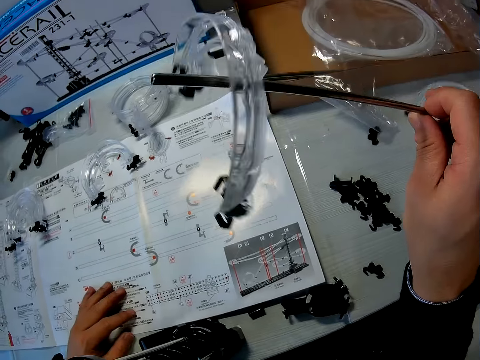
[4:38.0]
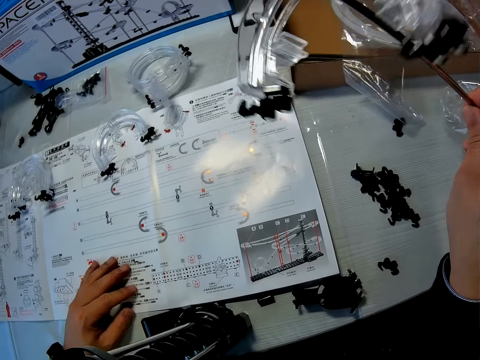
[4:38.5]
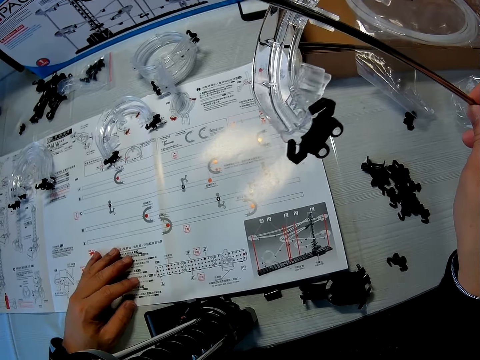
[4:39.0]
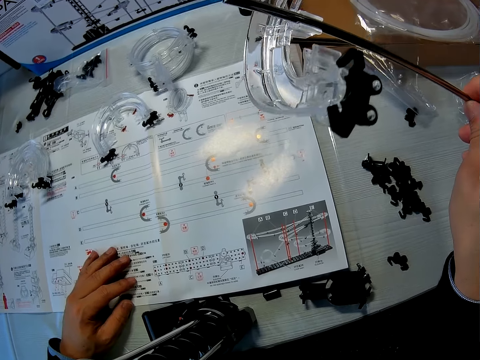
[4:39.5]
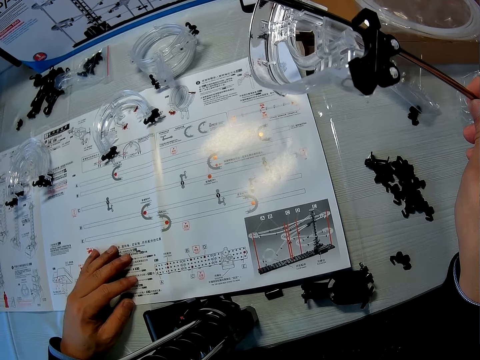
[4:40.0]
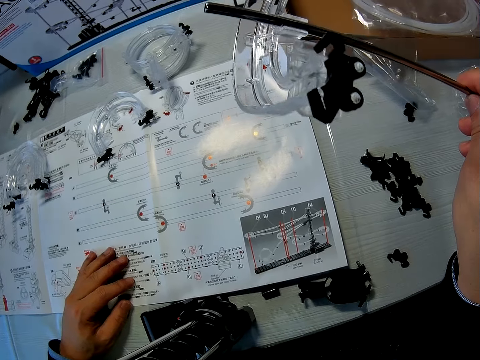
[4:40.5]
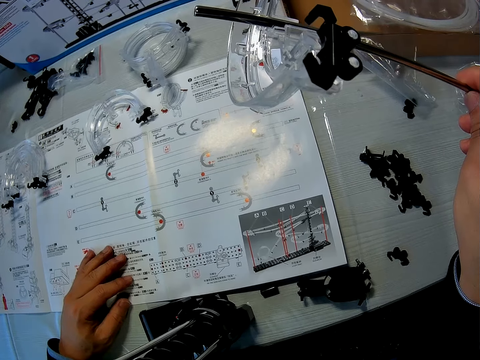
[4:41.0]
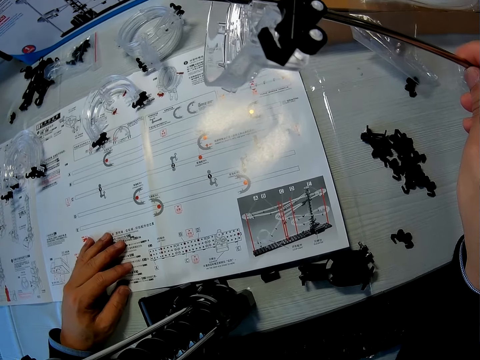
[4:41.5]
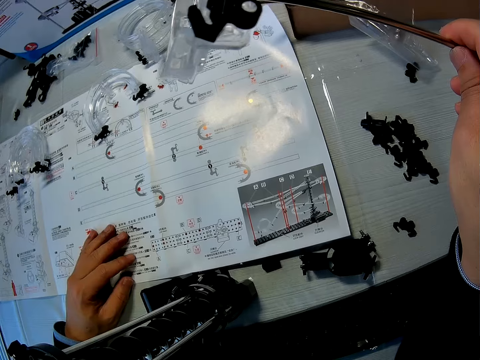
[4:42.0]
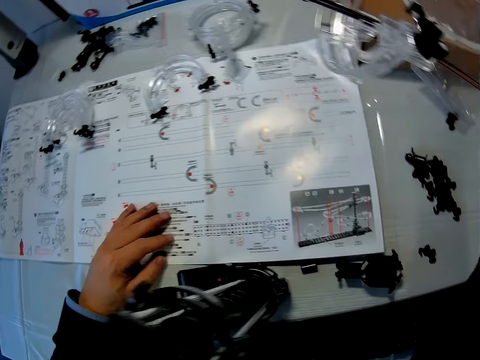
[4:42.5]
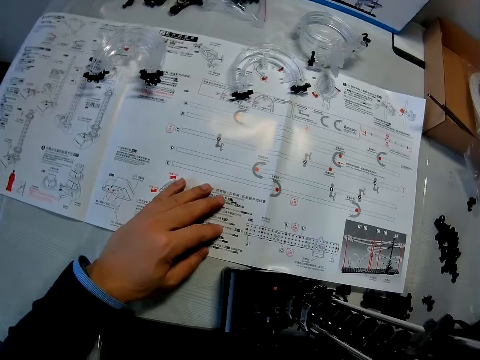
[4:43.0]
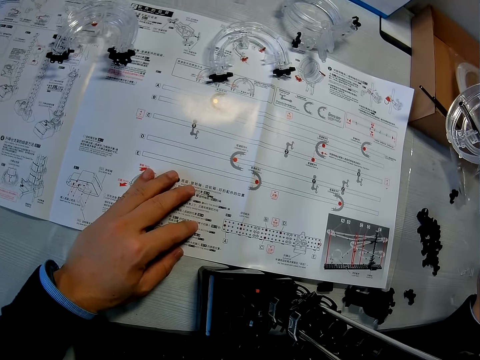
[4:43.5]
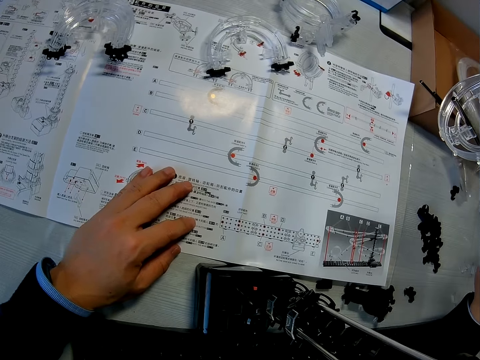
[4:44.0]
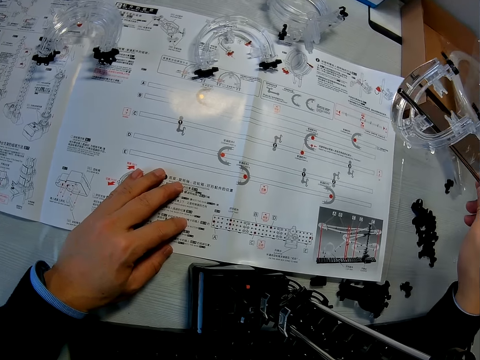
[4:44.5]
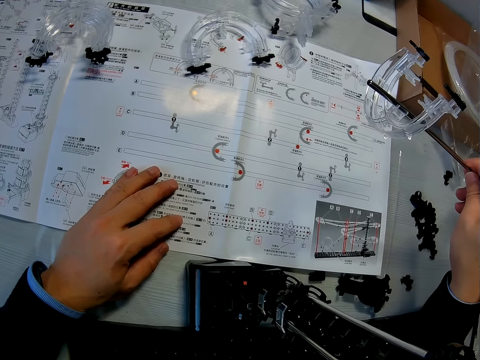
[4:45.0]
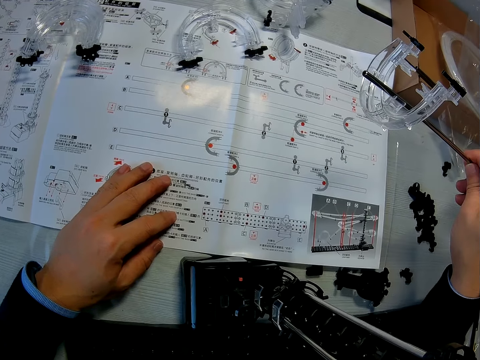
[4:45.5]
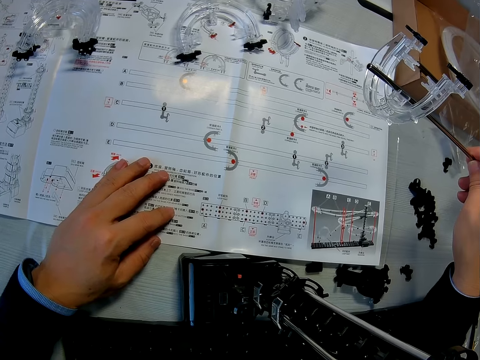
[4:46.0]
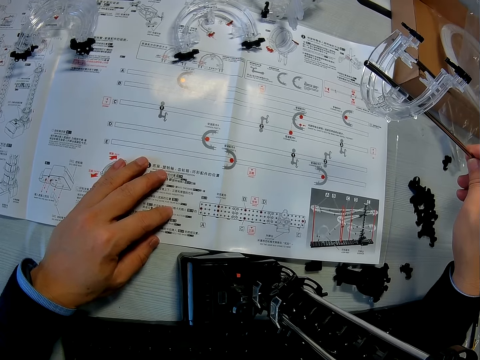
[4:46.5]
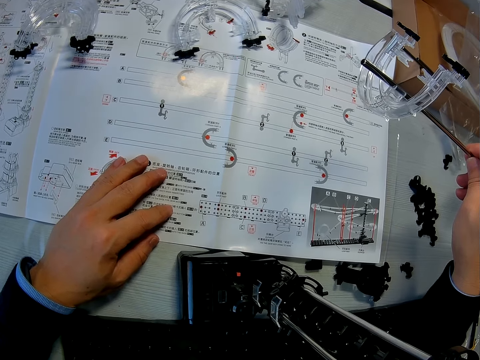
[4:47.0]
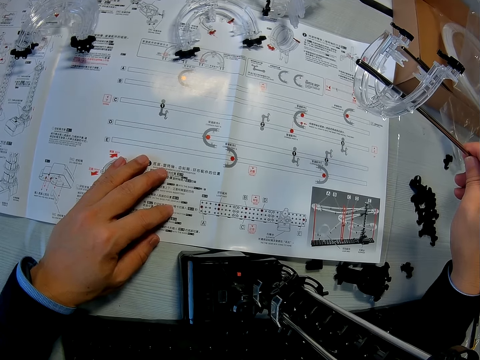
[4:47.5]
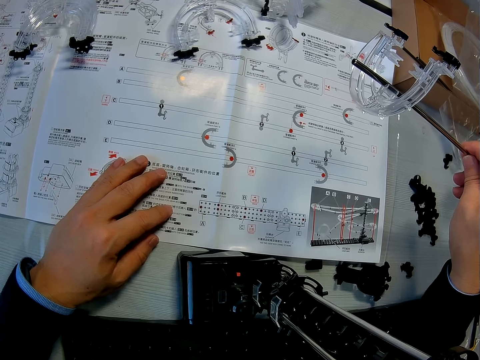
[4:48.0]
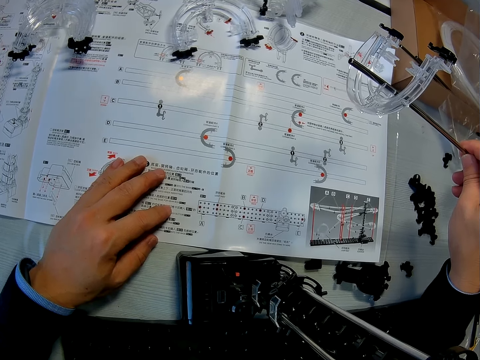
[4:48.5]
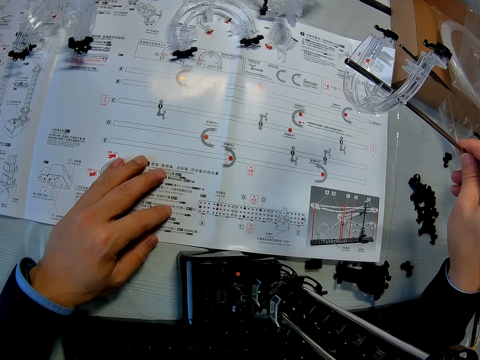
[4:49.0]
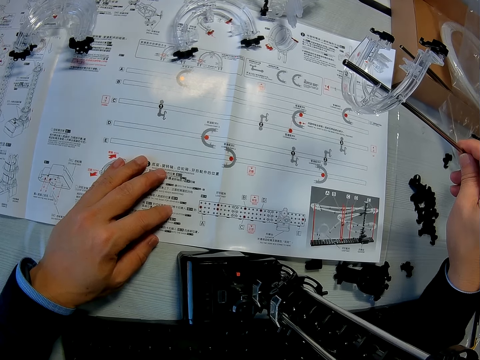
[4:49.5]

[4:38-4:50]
The camera wearer tilts the connected parts of the space rail.

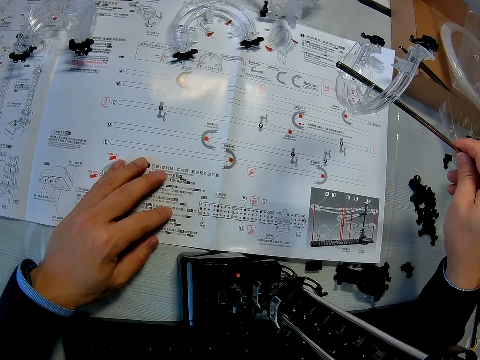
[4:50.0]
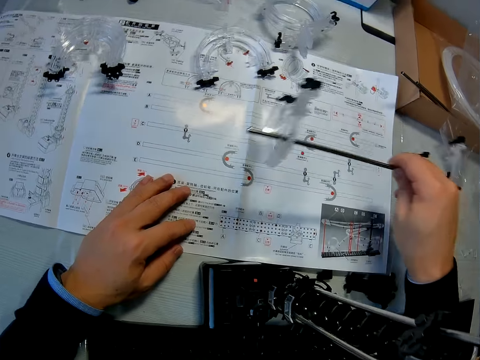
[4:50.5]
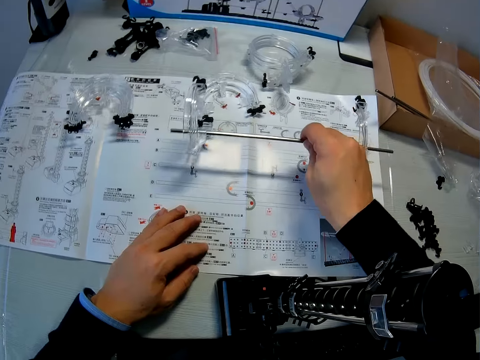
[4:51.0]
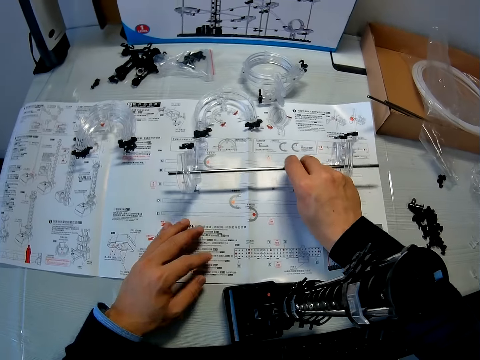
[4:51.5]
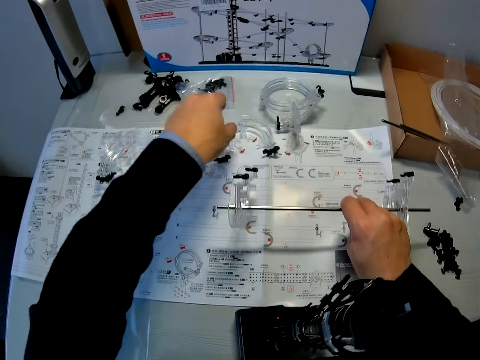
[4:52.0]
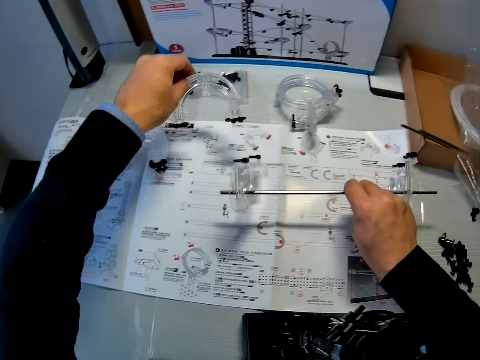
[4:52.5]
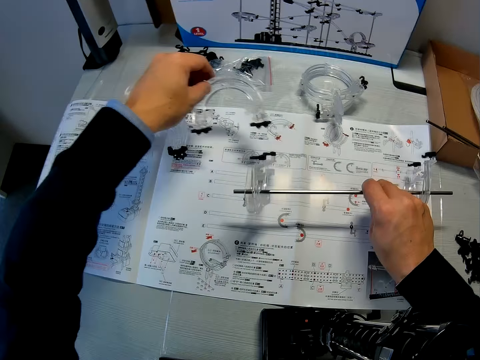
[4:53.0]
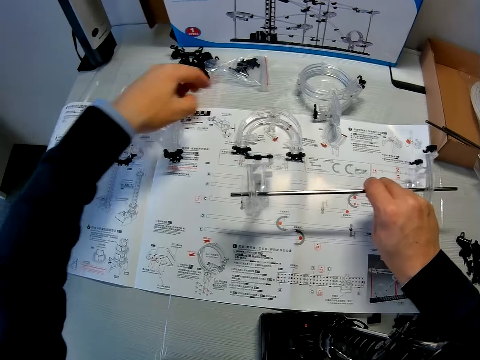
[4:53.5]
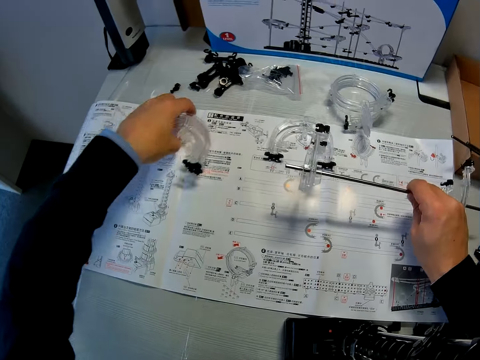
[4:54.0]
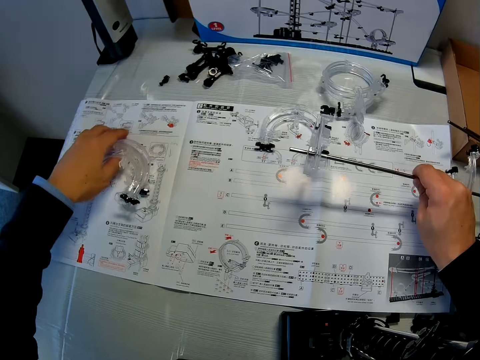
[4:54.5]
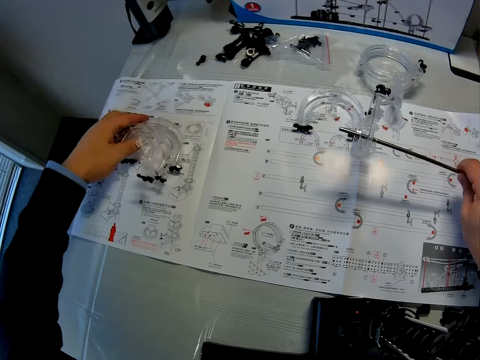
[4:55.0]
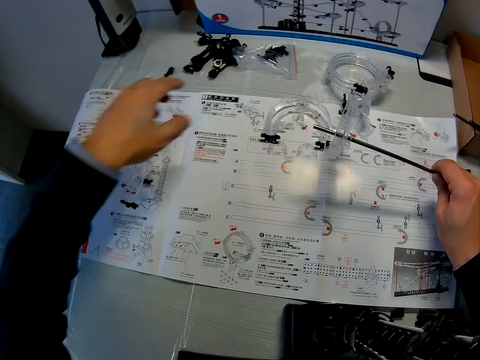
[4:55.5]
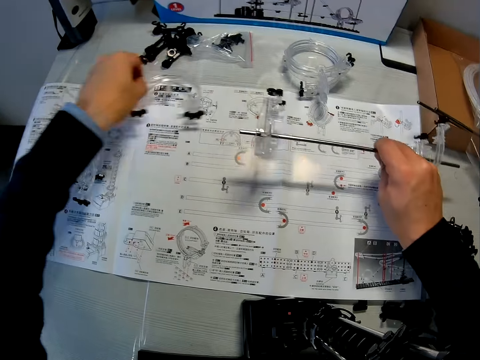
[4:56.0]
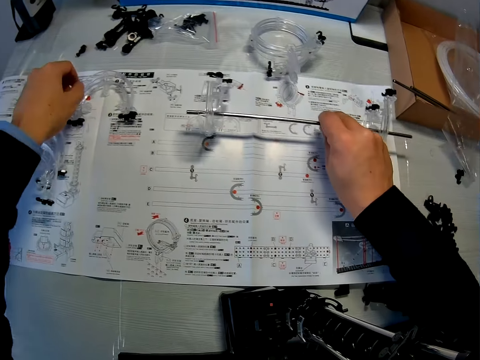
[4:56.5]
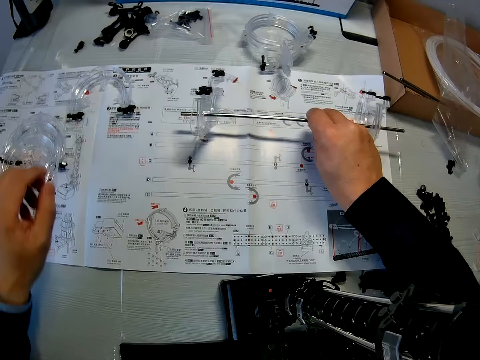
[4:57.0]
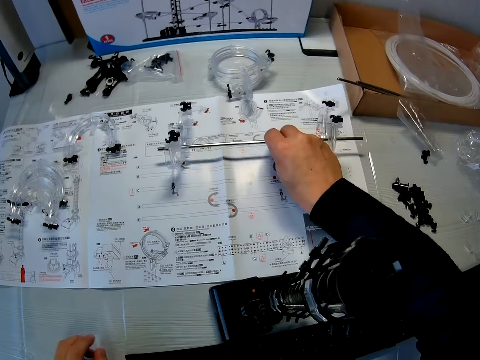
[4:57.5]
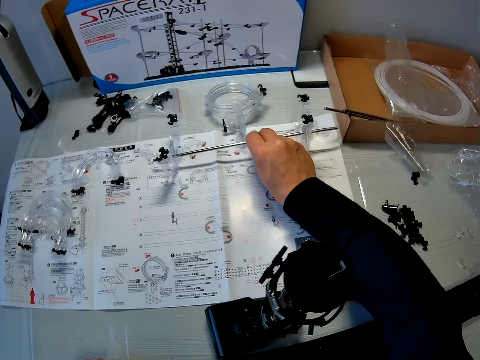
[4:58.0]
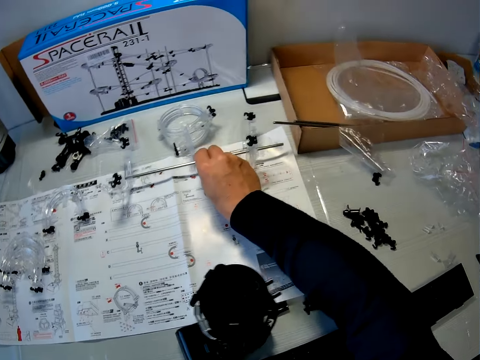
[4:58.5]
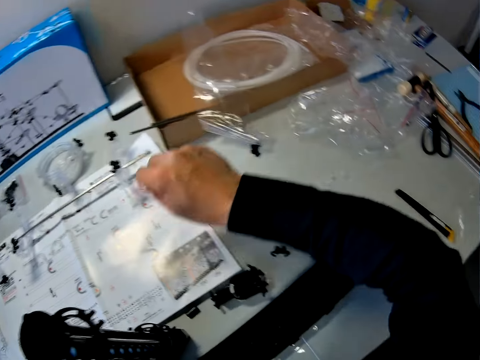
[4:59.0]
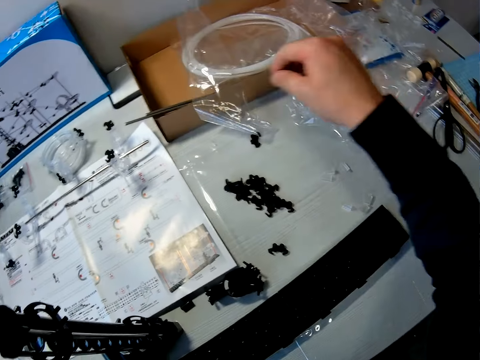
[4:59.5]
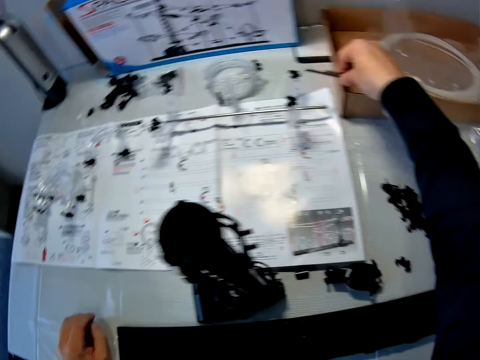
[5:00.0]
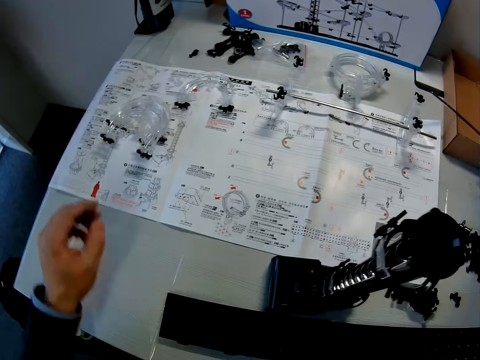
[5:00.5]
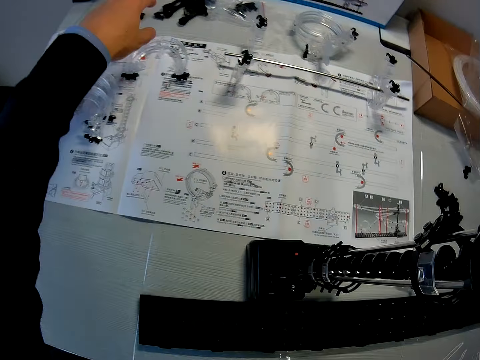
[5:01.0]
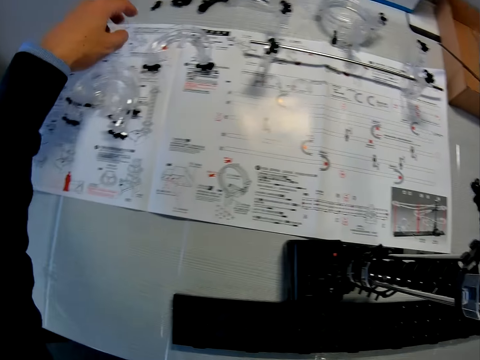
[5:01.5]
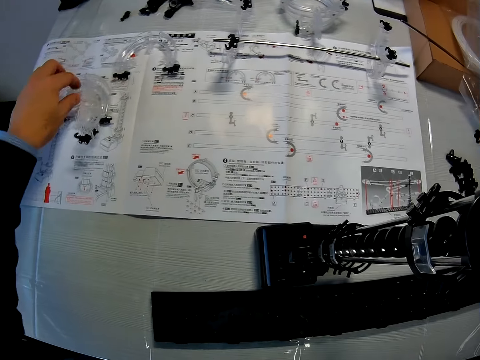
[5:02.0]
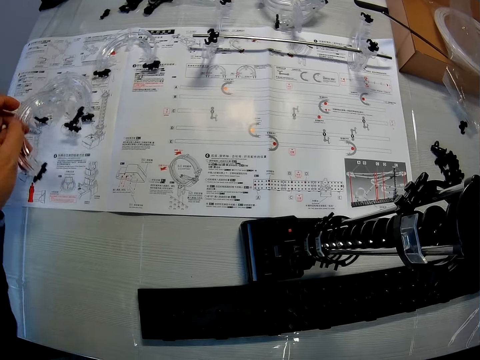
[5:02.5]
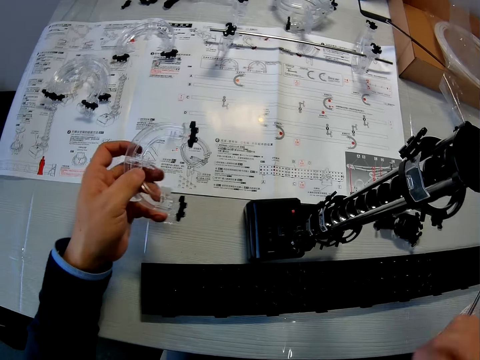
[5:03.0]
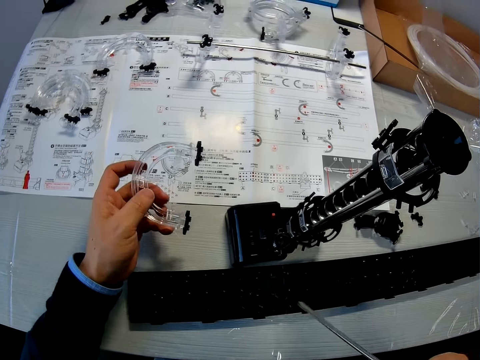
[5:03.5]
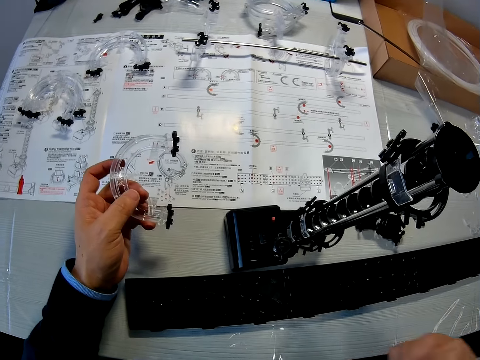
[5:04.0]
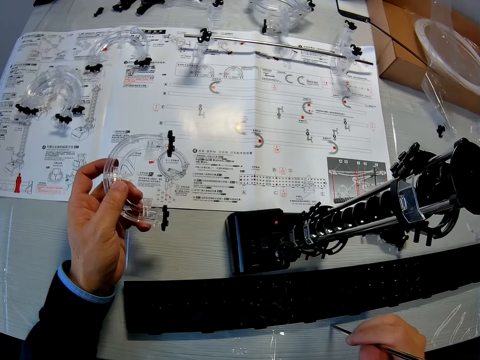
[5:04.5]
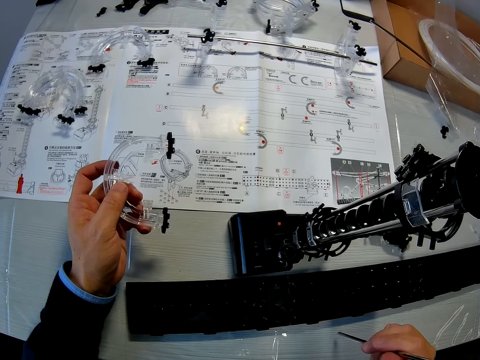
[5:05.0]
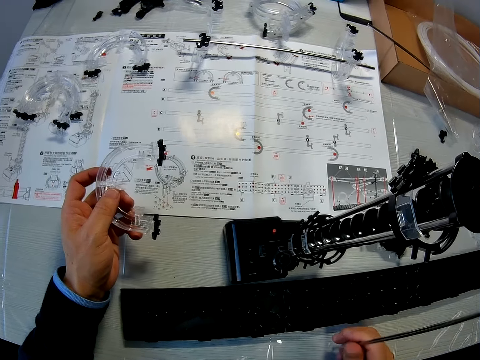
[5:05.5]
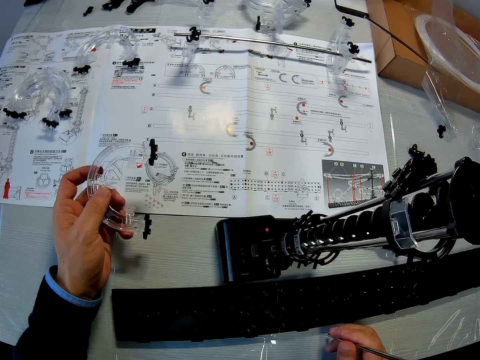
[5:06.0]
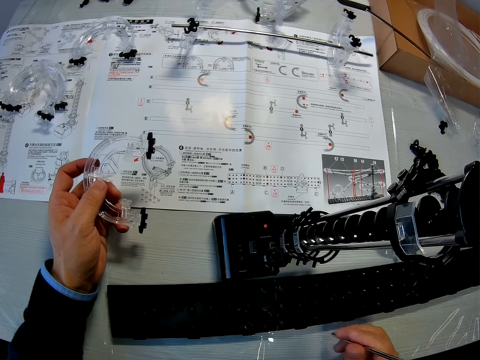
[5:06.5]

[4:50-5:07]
The camera wearer drops the coupled shaft with corner parts and rail stand on the table. They lift up the coupled shaft with corner parts and rail stand from the table. They pick up a coupled corner part and rail stand from the table. They drop the coupled corner part and rail stands on the table. They move some coupled corner part and rail stands across the table. They move the coupled corner part and rail stands across the table. They drop the coupled shaft with corner parts and rail stand on the table. They pick up a shaft from a brown box. They pick up the coupled corner part and rail stands from the table. They hit the shaft on the table.
